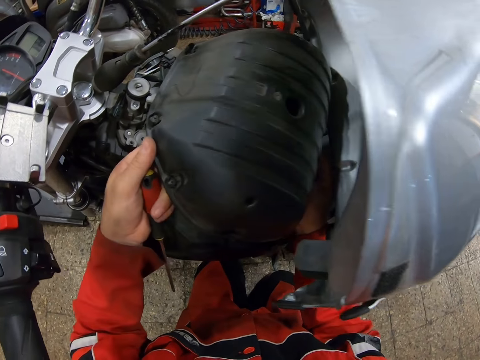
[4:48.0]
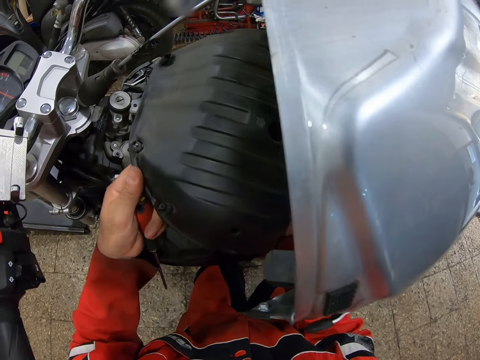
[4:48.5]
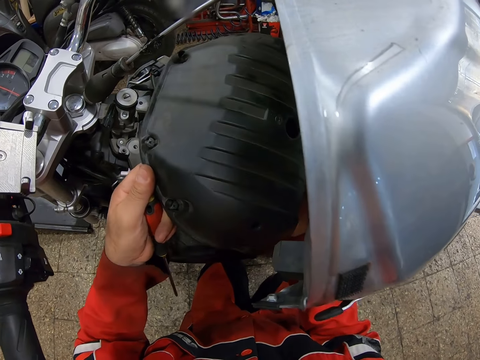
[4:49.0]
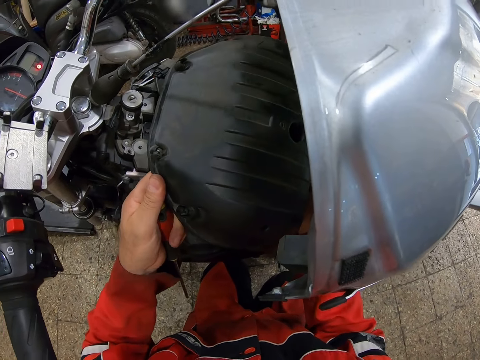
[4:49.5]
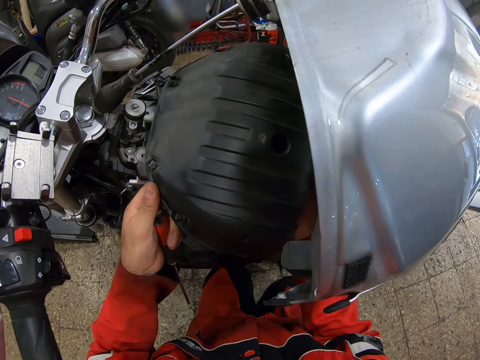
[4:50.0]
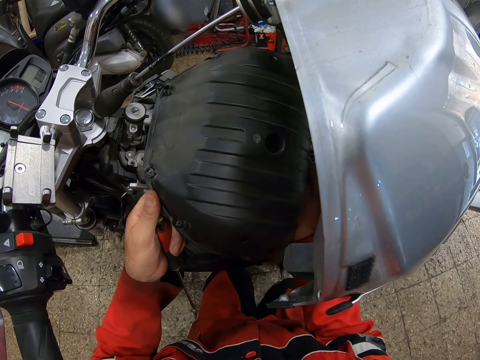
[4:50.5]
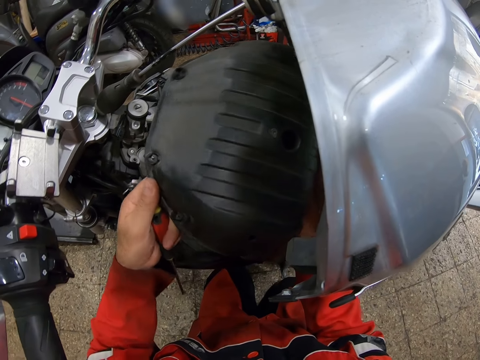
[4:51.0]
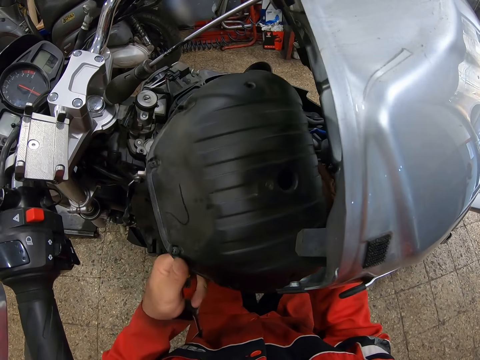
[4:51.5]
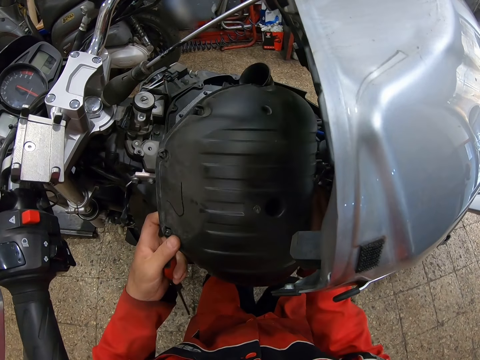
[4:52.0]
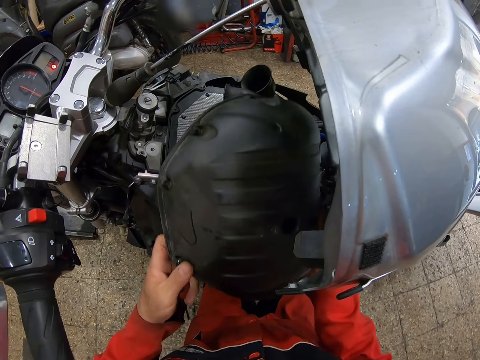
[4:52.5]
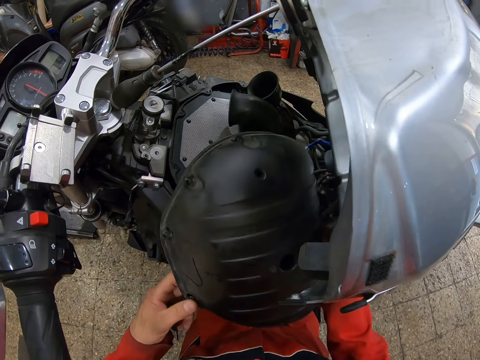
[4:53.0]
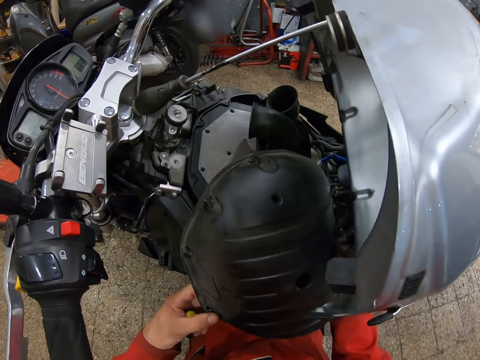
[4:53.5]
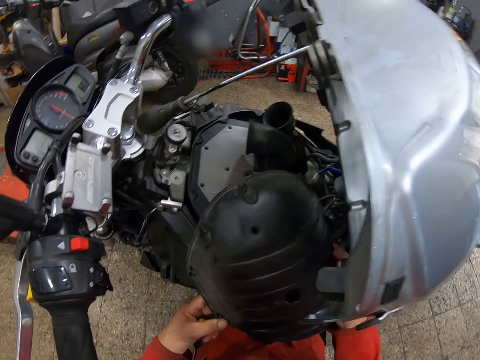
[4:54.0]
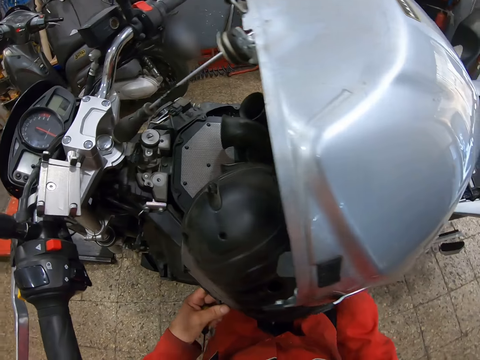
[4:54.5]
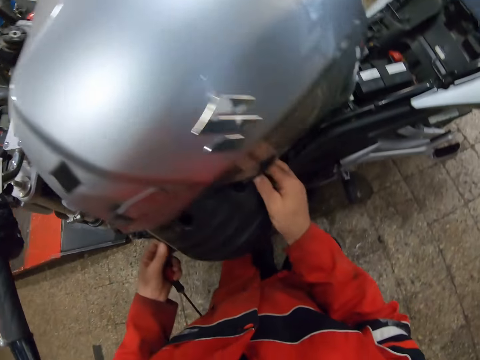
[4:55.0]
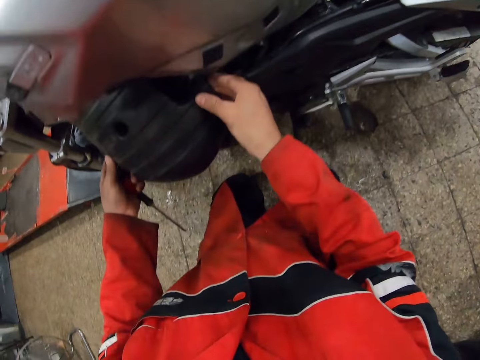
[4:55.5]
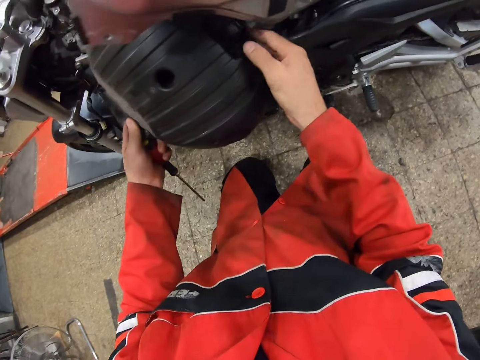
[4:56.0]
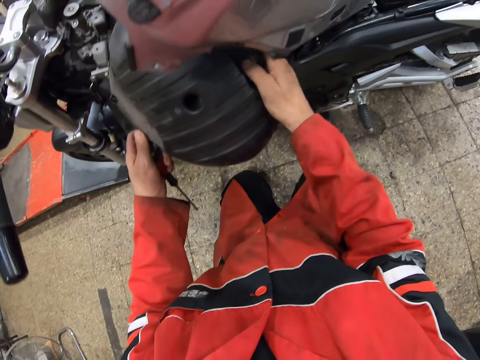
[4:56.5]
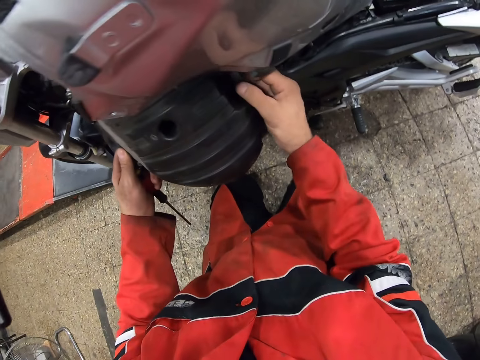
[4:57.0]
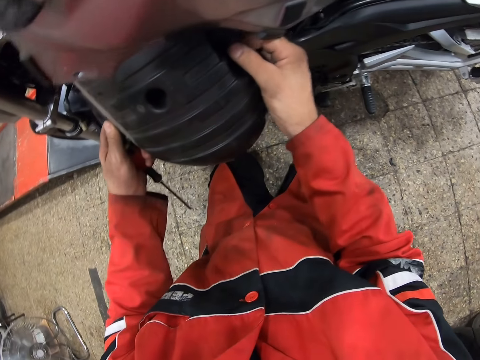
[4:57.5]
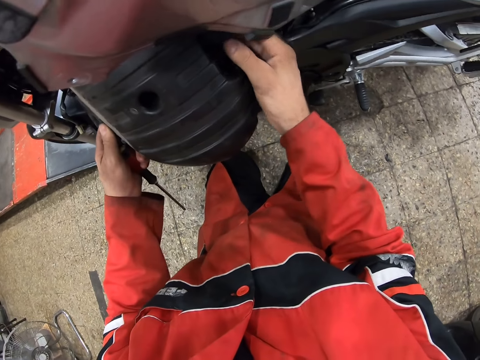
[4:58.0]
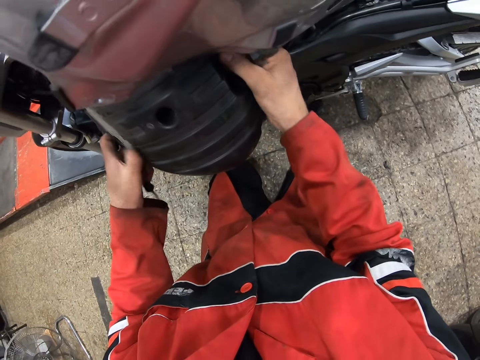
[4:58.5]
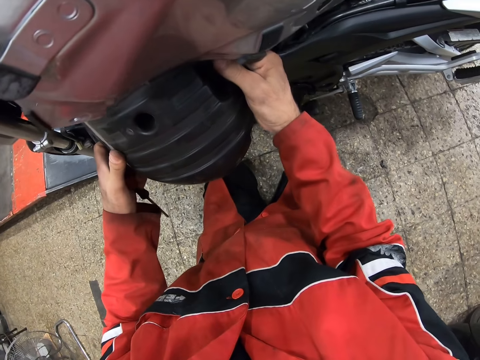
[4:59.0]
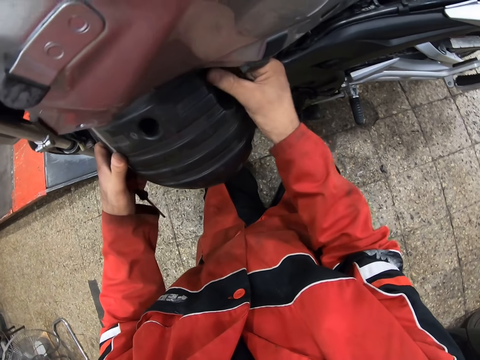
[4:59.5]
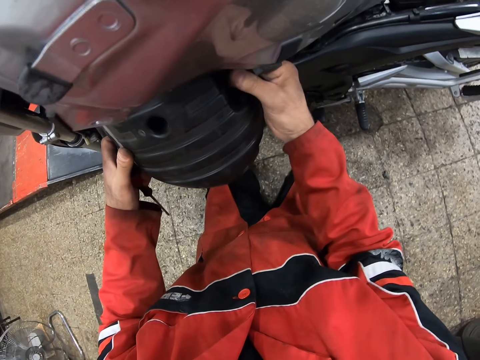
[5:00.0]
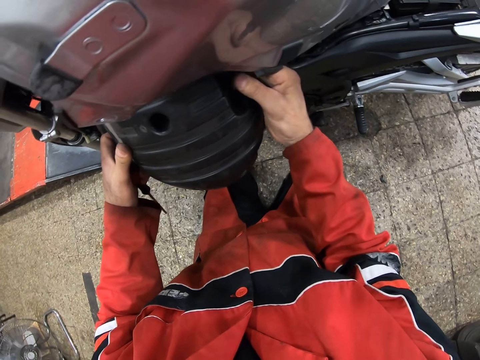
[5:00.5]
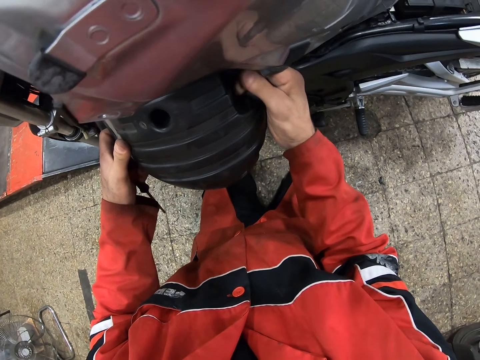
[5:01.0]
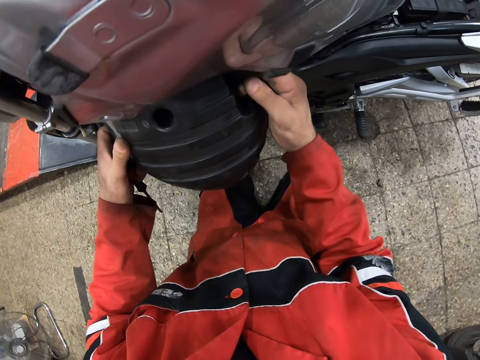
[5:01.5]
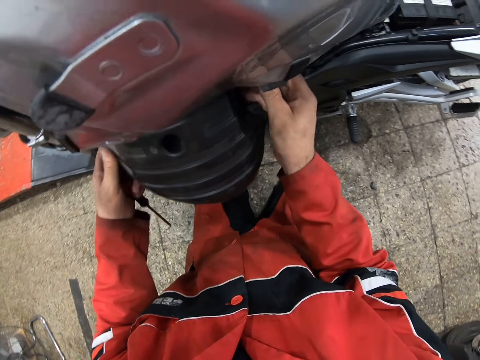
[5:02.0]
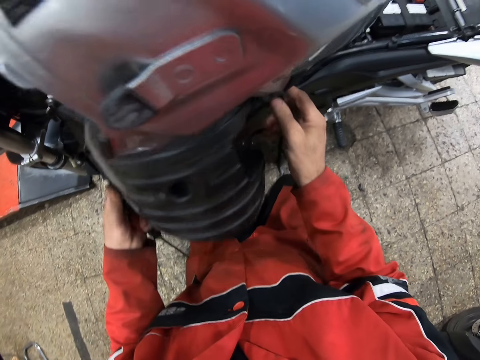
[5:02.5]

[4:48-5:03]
The camera wearer holds the screwdriver. He removes a racer cafe. He loosens the bolt with his right hand.

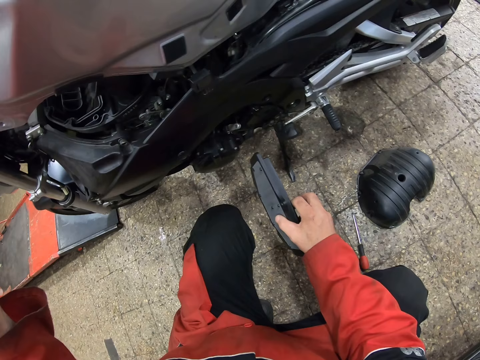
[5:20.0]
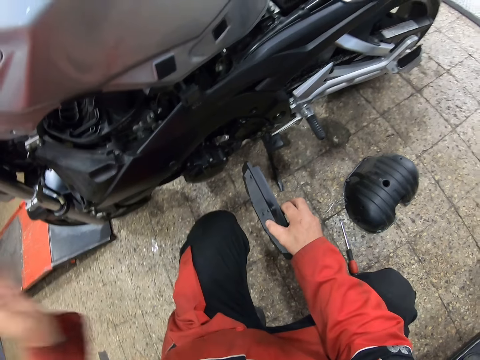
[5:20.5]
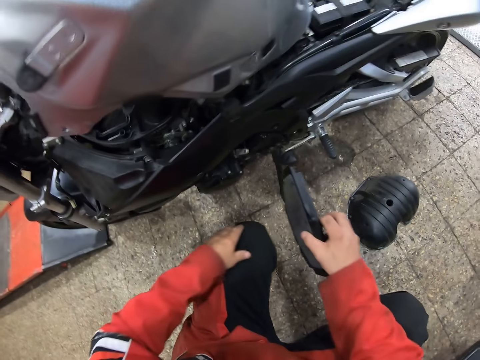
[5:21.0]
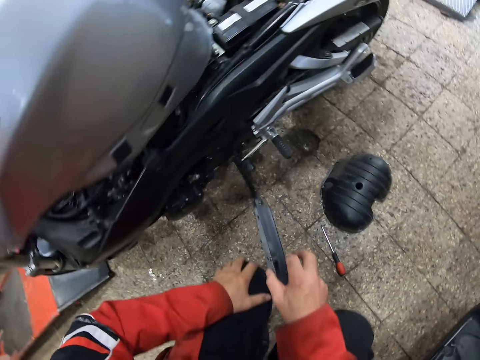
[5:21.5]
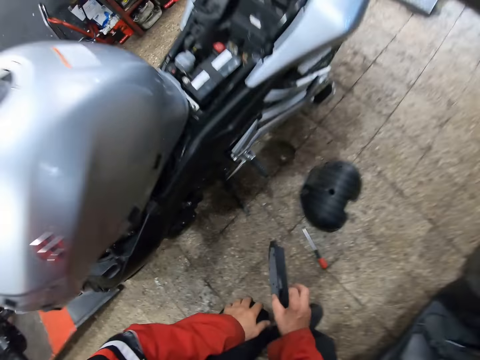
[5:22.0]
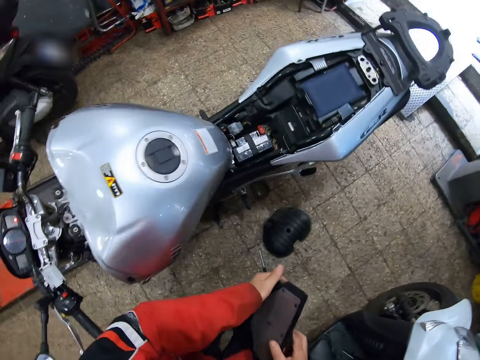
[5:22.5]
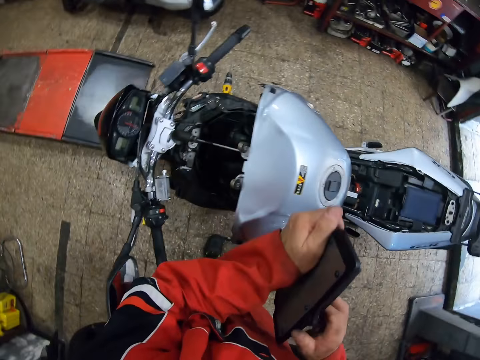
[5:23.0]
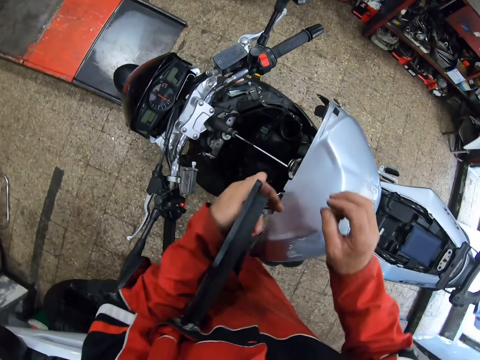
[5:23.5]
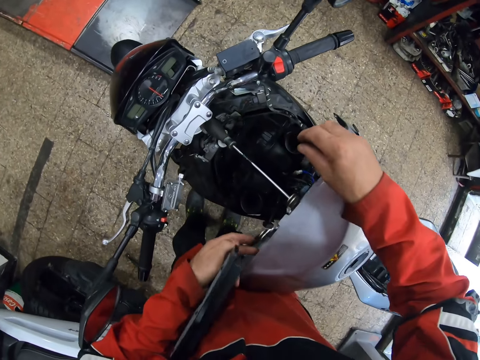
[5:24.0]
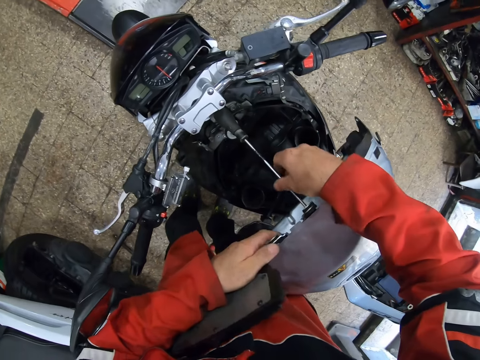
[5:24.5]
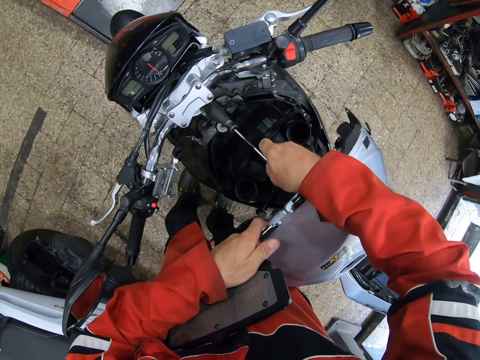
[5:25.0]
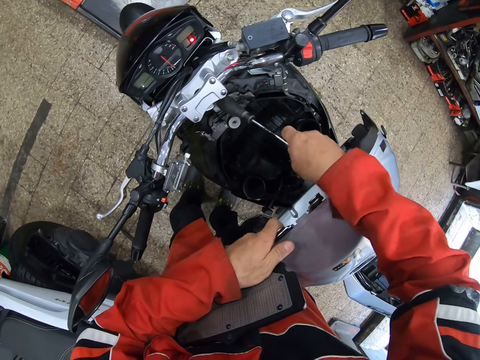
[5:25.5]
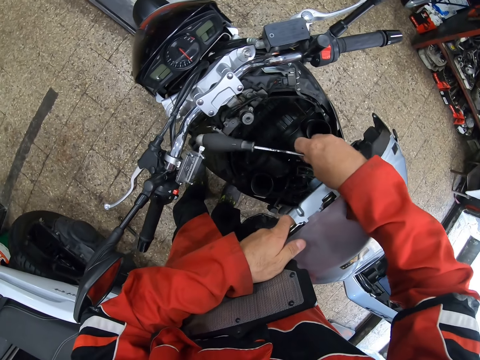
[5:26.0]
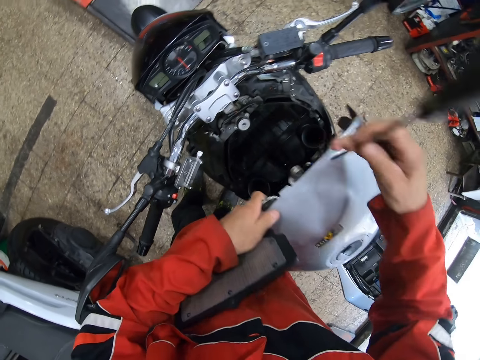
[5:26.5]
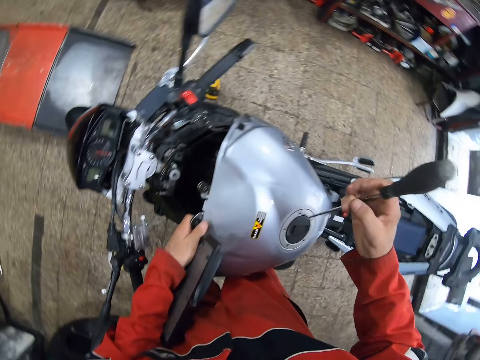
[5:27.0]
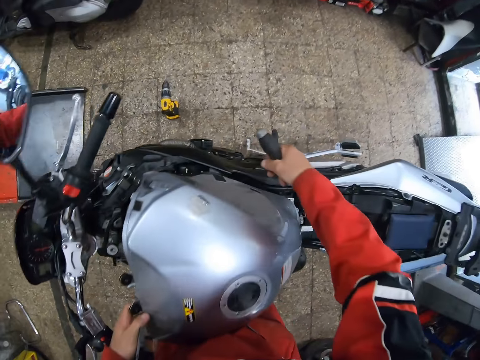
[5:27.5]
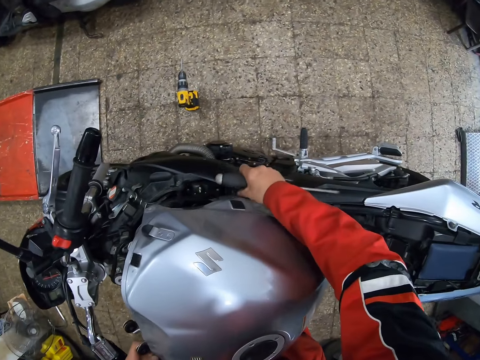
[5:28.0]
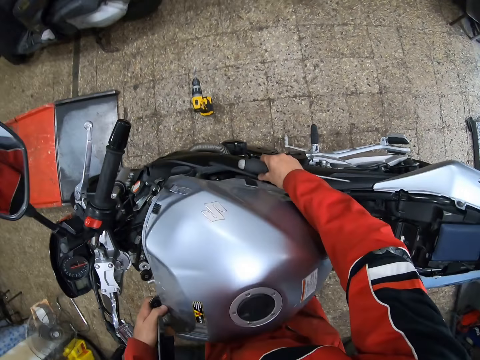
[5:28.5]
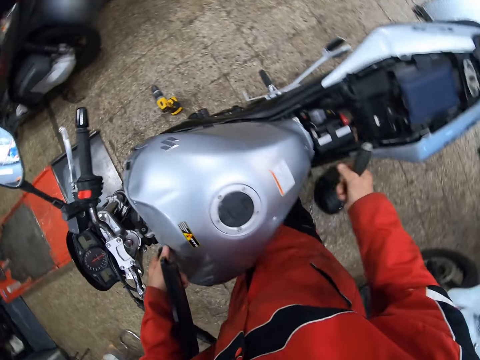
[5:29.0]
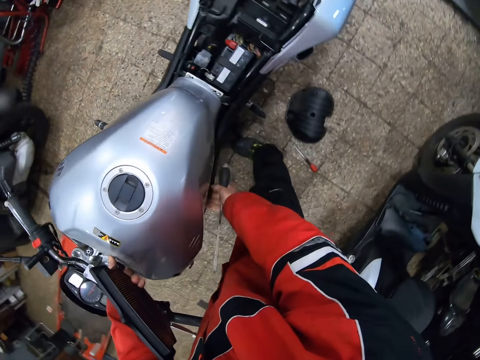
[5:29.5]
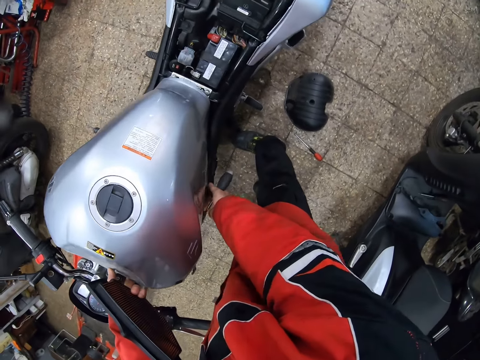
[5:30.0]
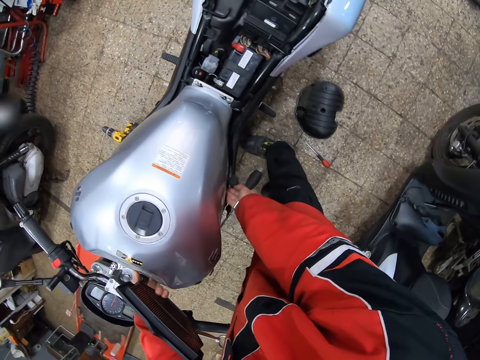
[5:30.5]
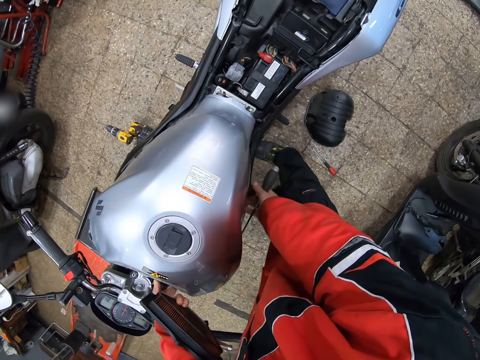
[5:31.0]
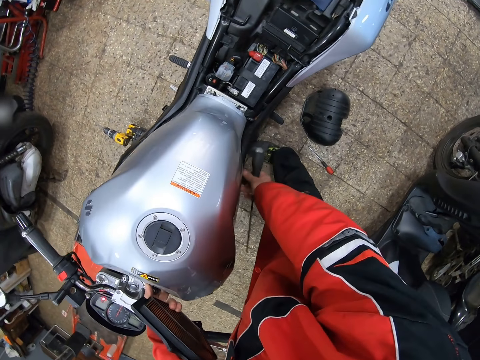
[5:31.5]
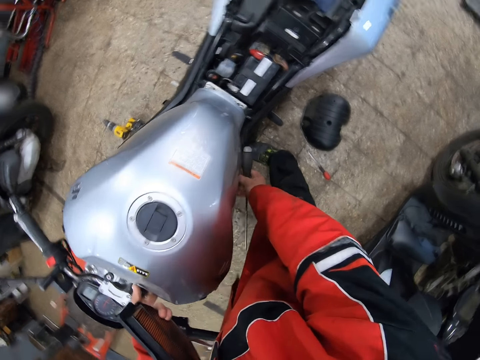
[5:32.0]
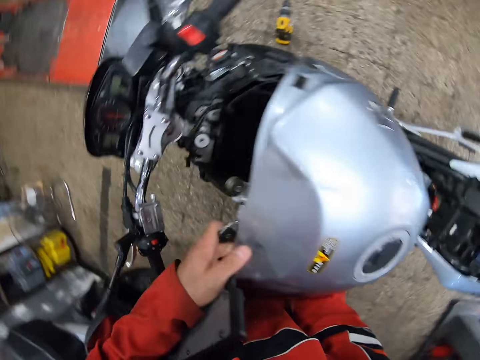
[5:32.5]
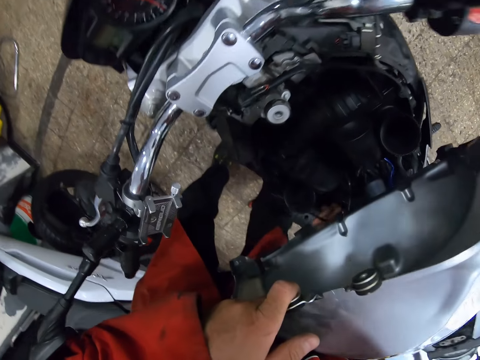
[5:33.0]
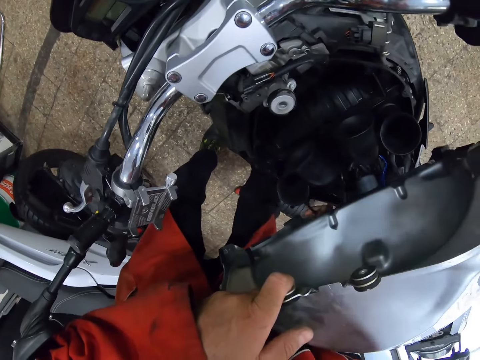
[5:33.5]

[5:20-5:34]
The camera wearer puts his left hand on his left knee. He stands up. He holds the engine filter with his left hand. He holds the bike's gas tank with his left hand. He removes a screwdriver from the bike. He holds the screwdriver on his right hand. He moves a bar end weight of the bike with his right hand. He holds the fuel tank with his left hand. He moves another bar end weight of the bike with his right hand.
